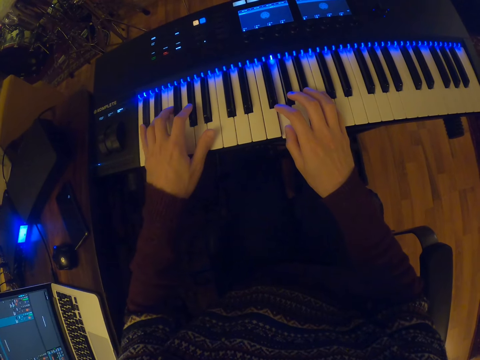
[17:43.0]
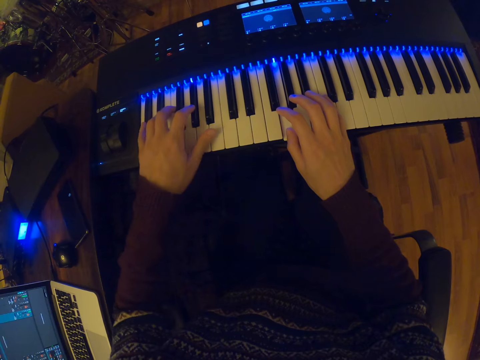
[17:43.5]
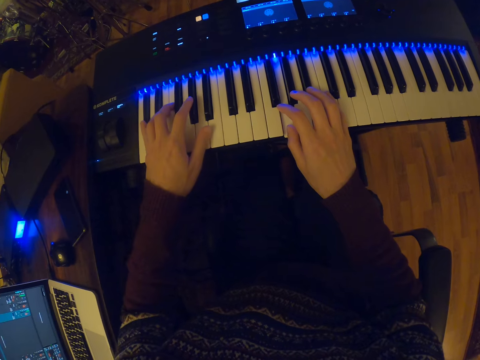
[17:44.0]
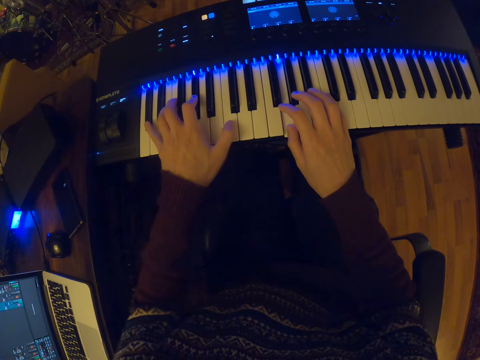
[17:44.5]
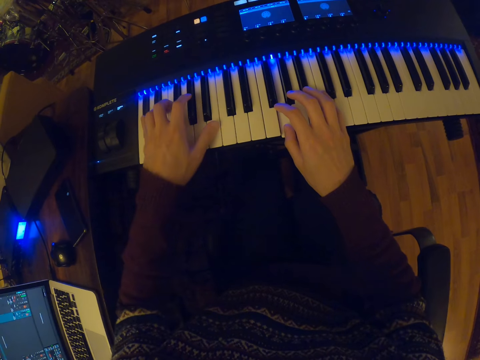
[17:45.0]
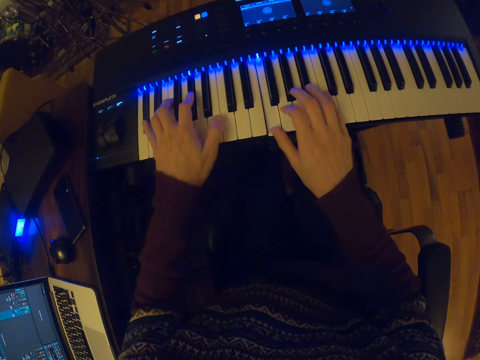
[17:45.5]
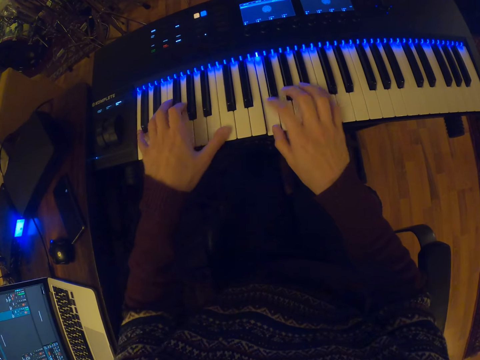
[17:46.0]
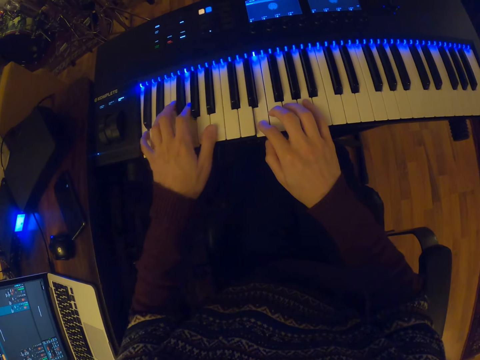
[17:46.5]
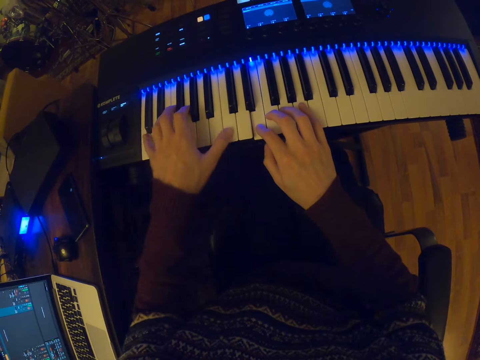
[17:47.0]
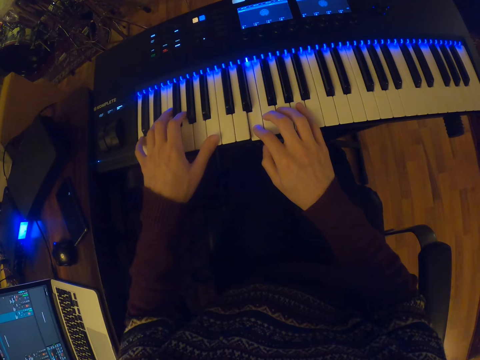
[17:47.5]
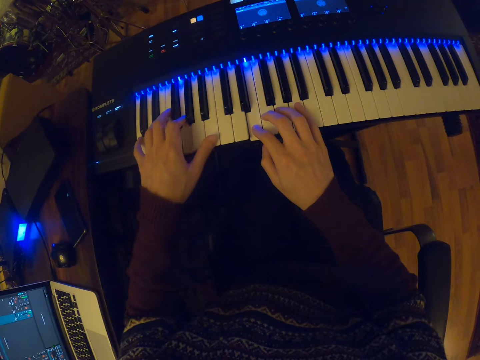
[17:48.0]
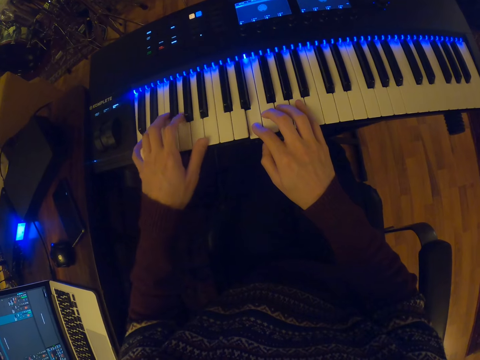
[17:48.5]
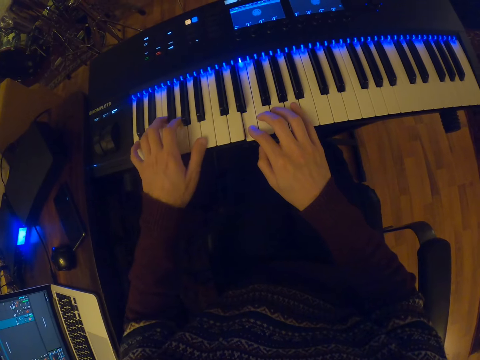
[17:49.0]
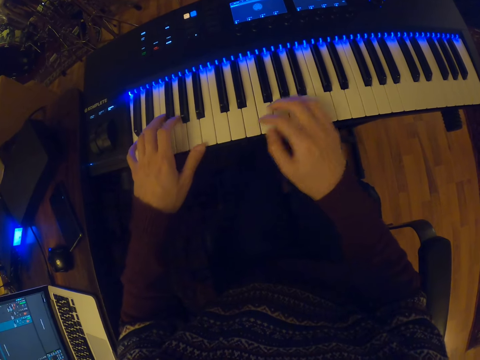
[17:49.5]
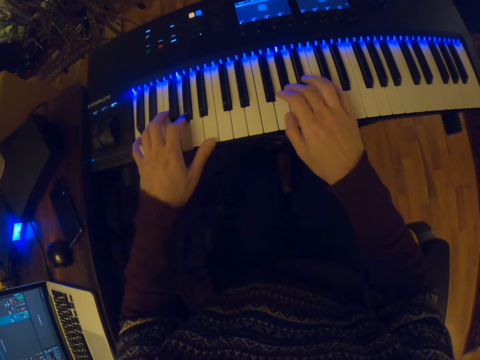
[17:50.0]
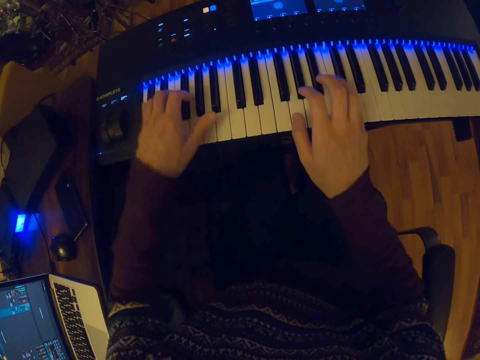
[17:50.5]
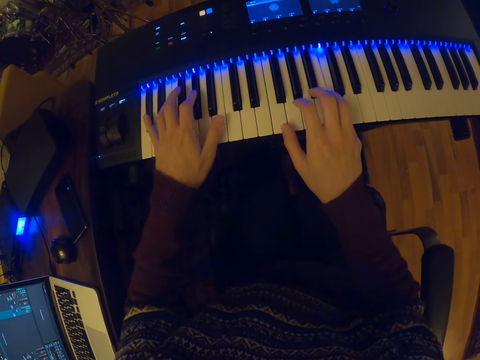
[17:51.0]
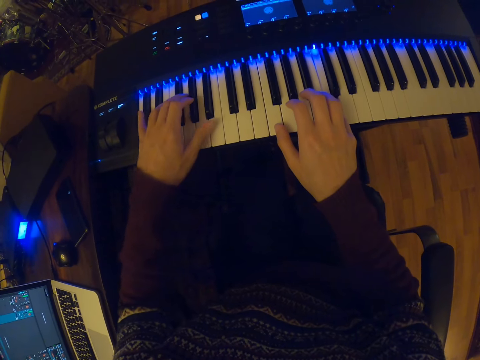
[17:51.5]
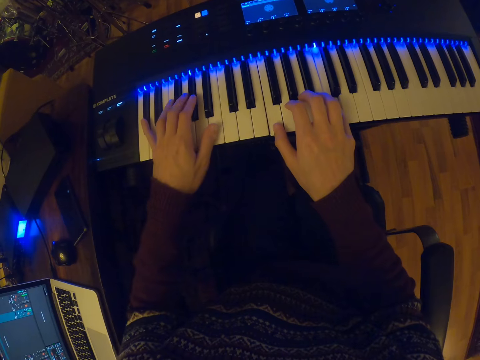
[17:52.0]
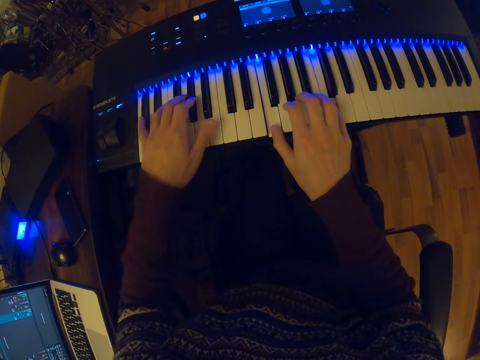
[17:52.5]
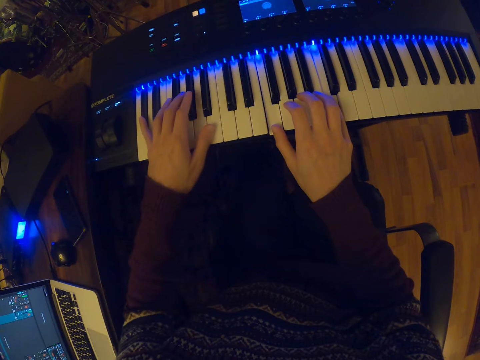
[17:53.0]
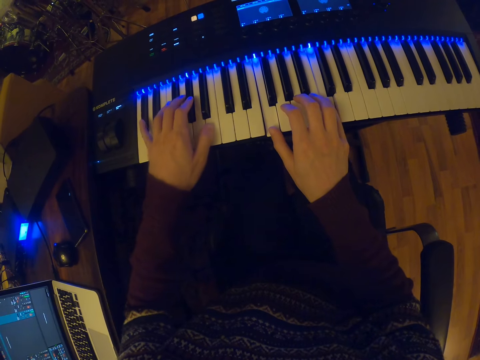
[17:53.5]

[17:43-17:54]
The camera wearer plays the piano.

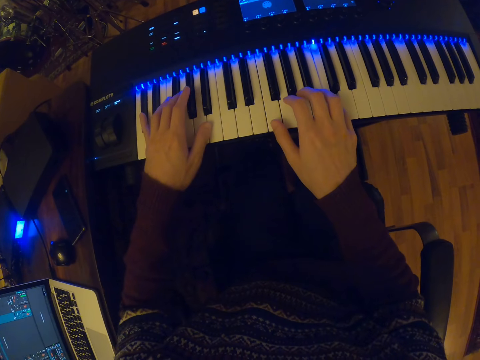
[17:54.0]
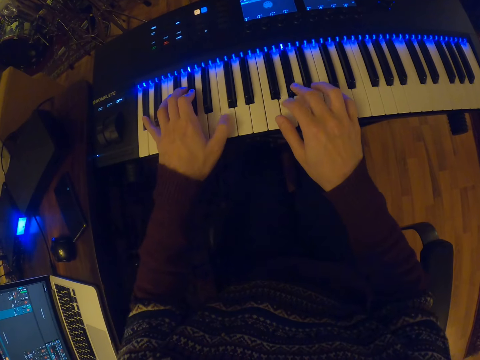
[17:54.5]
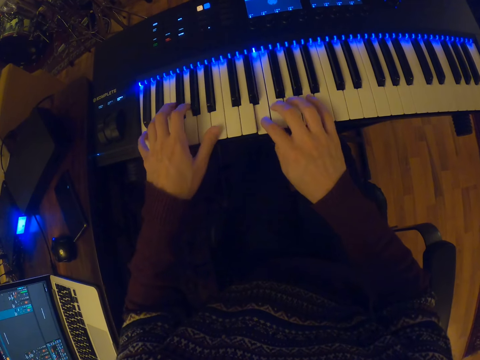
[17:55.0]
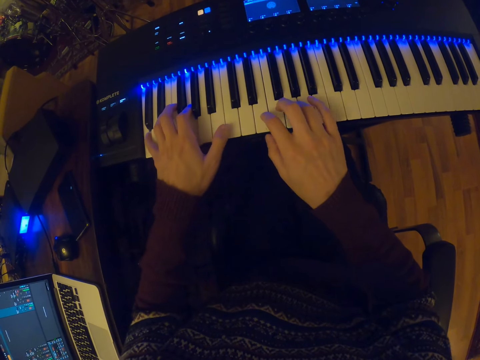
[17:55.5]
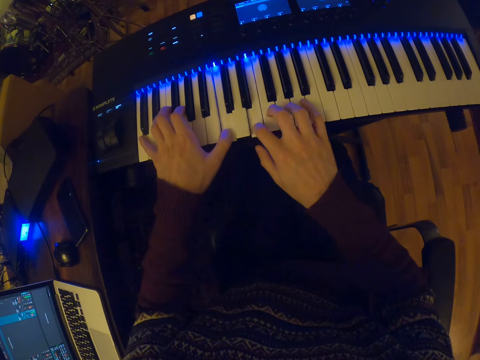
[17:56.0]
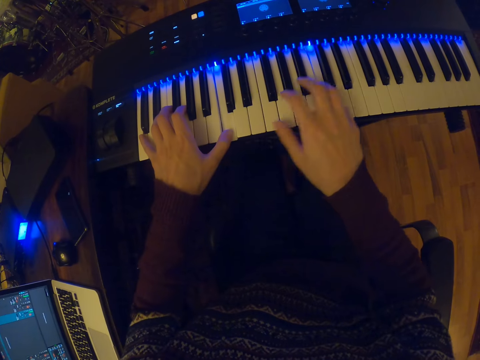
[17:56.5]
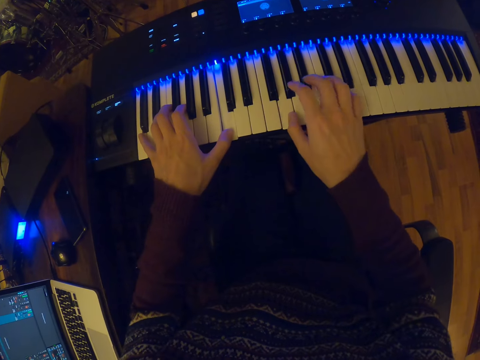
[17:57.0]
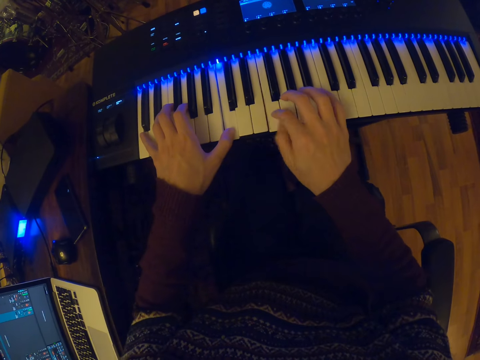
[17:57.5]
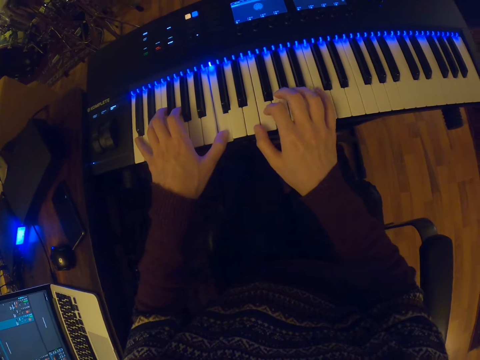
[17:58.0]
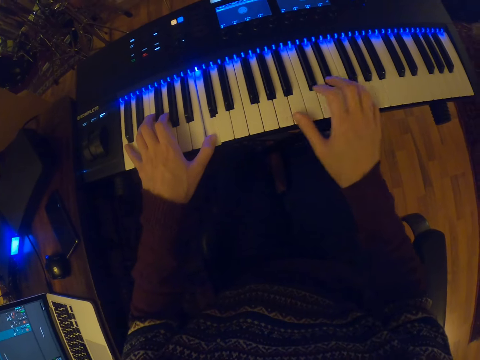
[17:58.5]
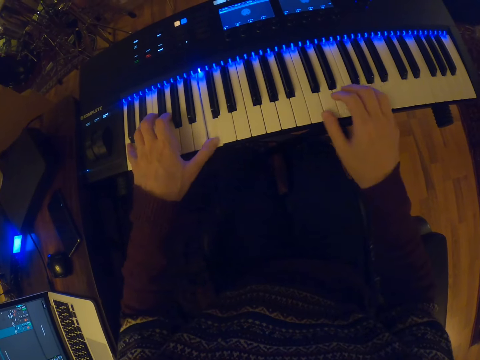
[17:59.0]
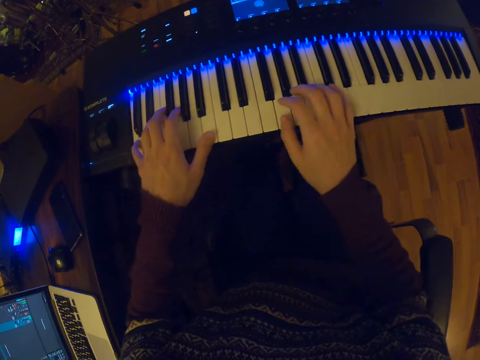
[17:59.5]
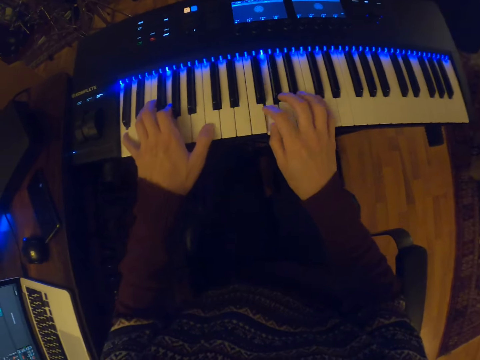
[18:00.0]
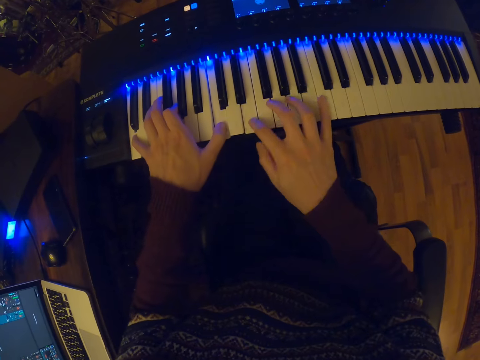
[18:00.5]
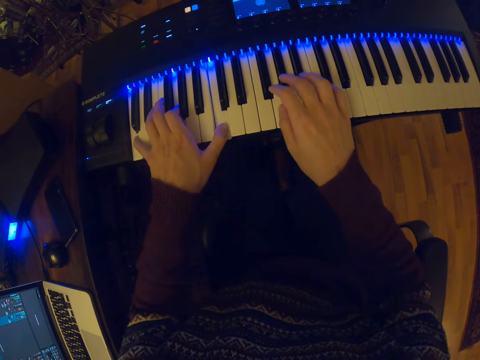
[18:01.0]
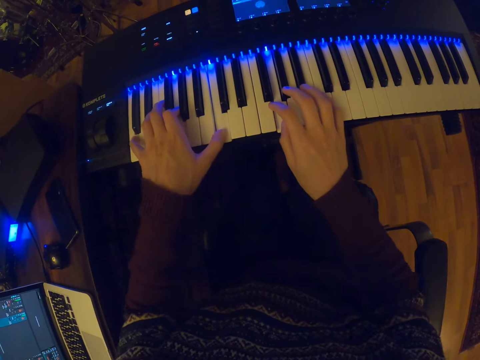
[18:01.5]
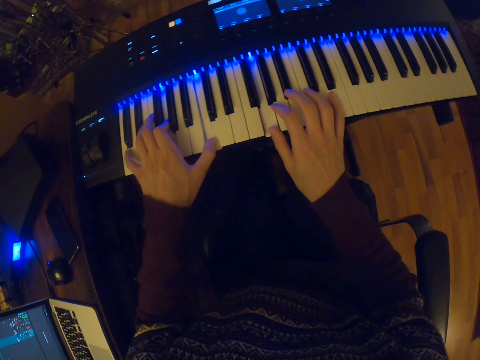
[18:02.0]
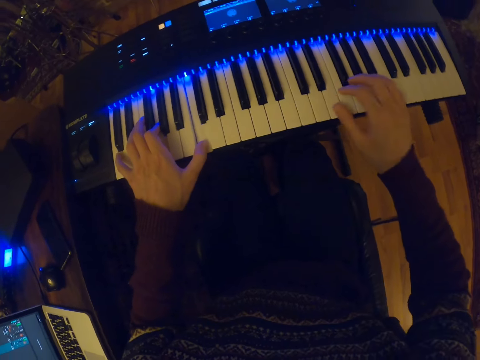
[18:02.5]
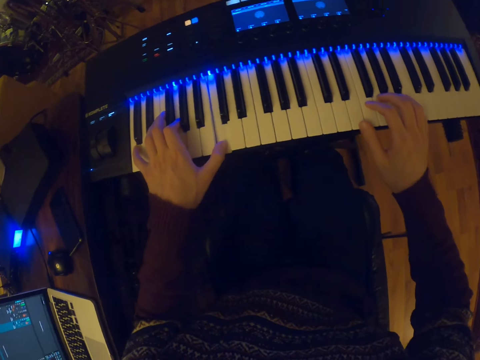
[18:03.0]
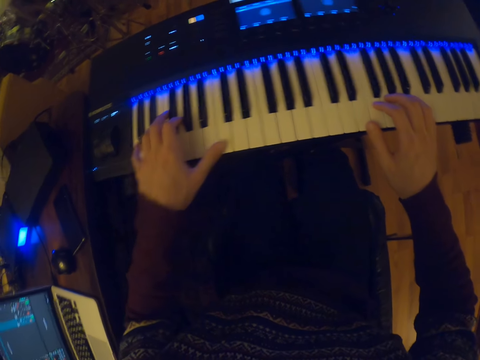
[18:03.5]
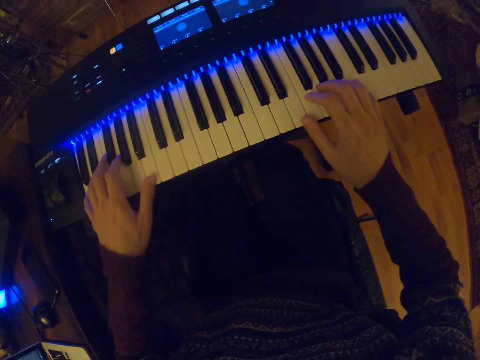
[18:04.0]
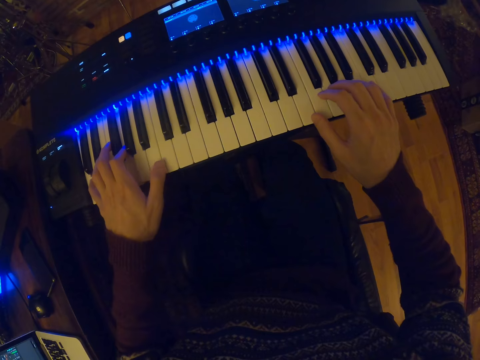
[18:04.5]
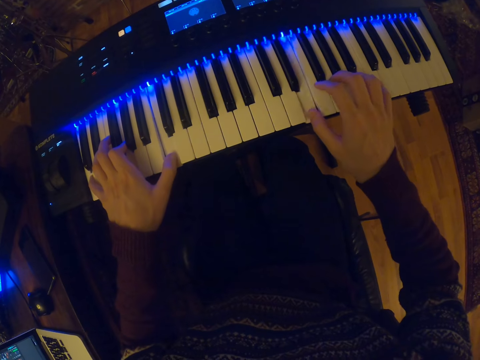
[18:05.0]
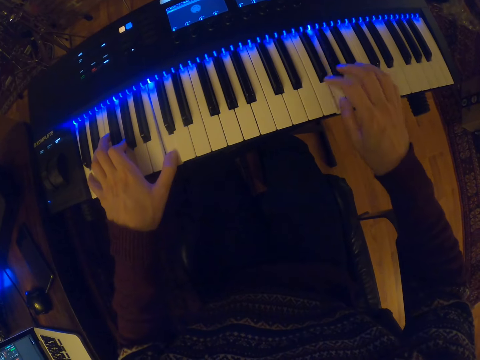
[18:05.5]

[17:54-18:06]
The camera wearer plays the piano.

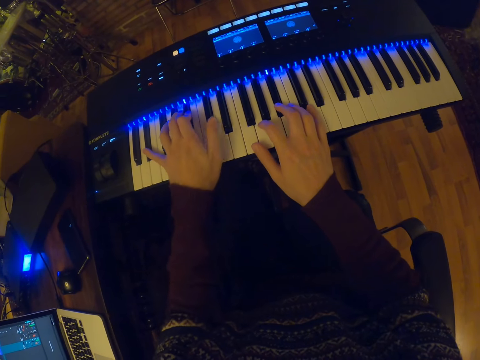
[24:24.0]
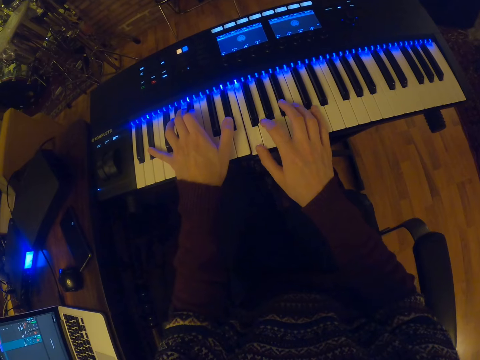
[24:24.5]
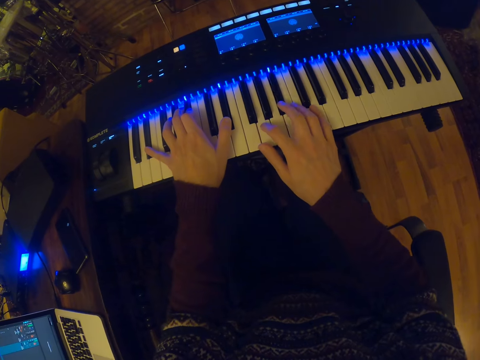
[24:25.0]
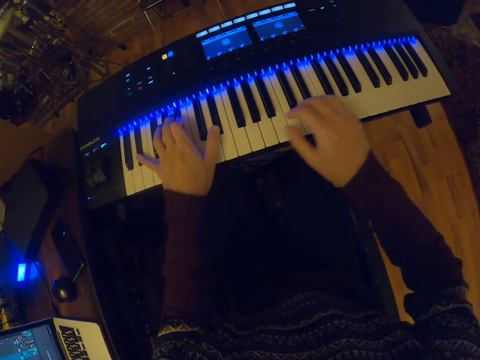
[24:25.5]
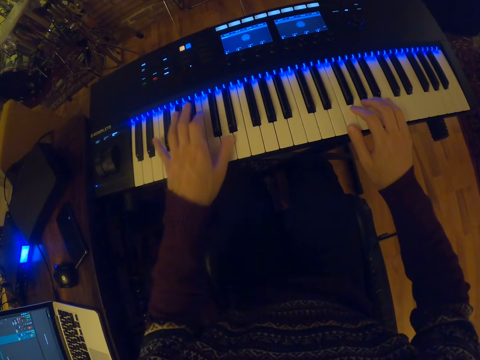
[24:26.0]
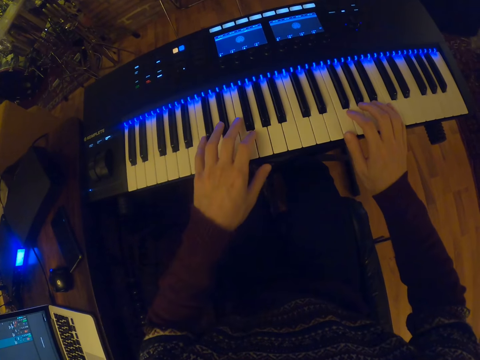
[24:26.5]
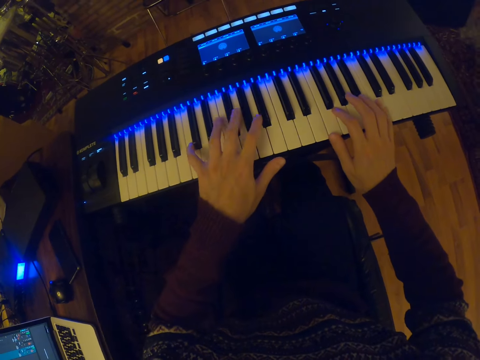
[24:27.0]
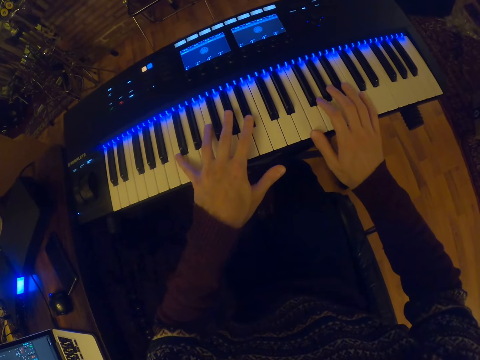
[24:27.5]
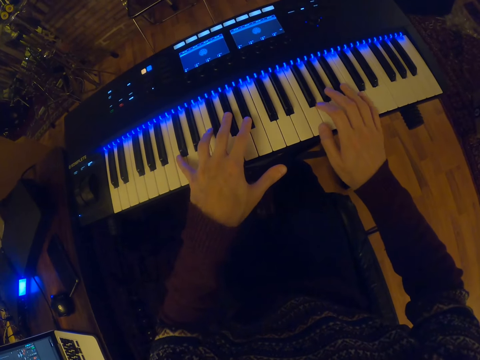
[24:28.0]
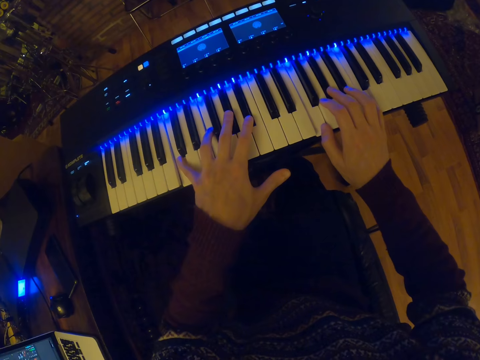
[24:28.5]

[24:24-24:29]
The camera wearer pauses to play the keyboard.
